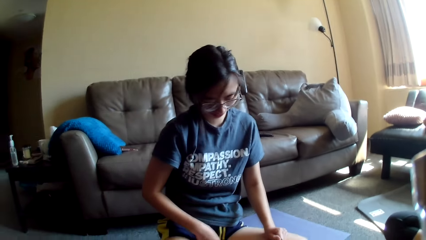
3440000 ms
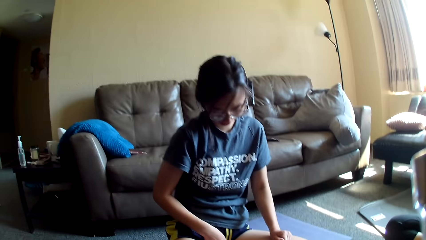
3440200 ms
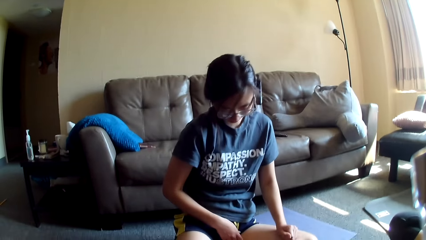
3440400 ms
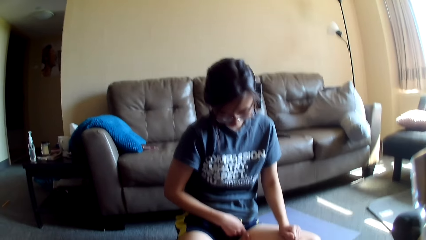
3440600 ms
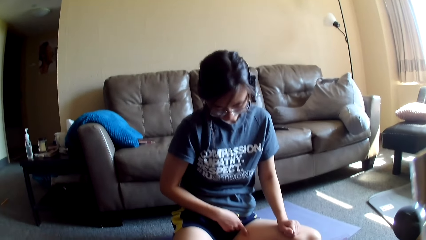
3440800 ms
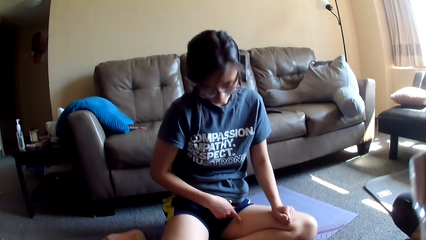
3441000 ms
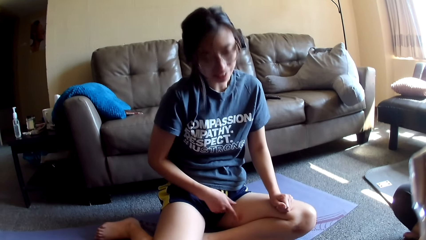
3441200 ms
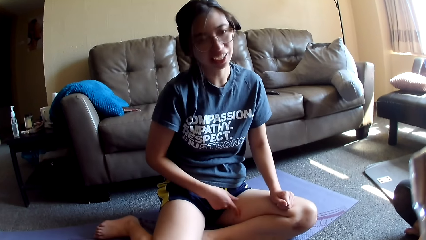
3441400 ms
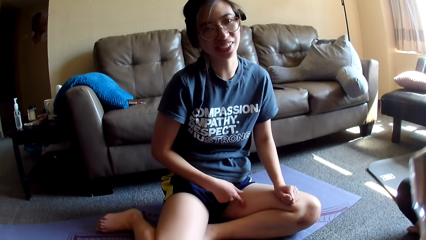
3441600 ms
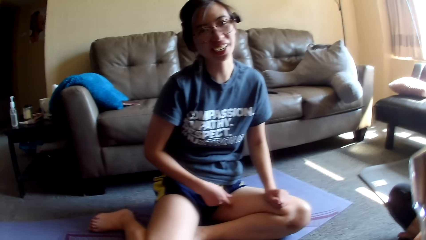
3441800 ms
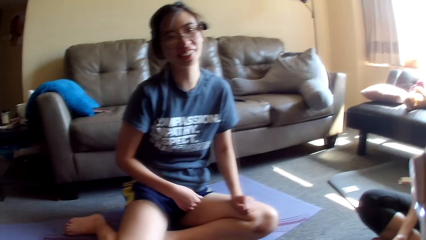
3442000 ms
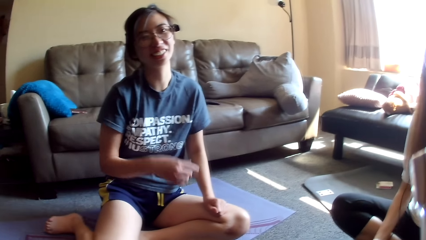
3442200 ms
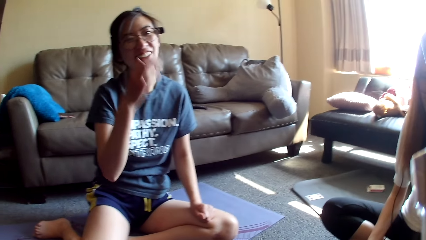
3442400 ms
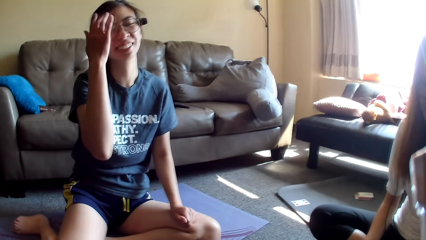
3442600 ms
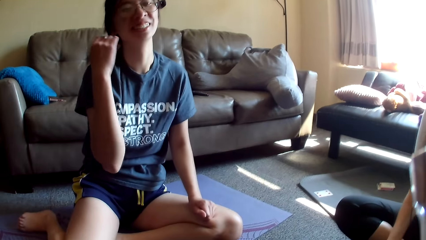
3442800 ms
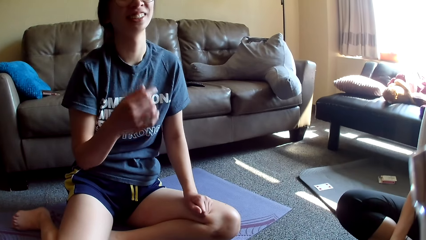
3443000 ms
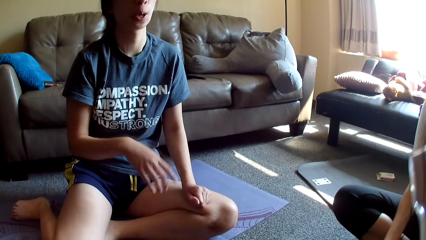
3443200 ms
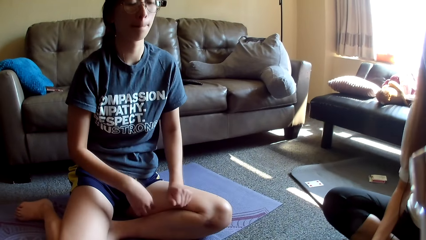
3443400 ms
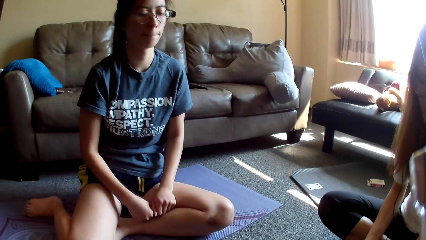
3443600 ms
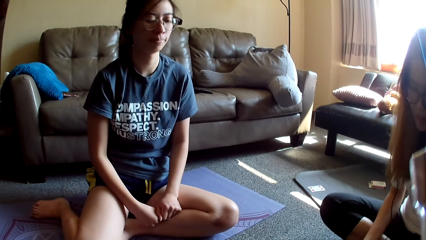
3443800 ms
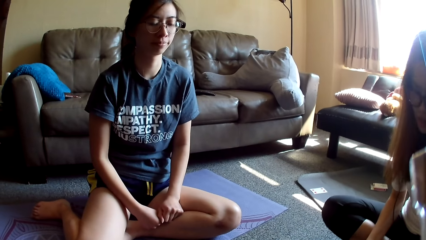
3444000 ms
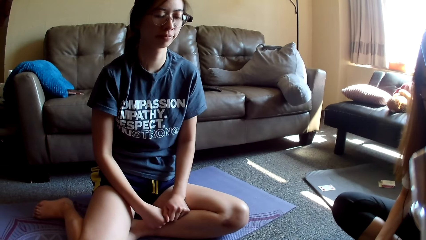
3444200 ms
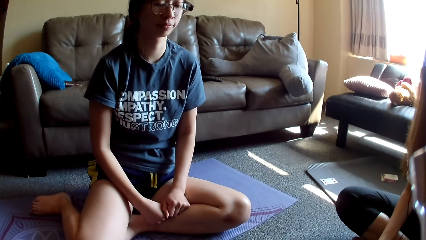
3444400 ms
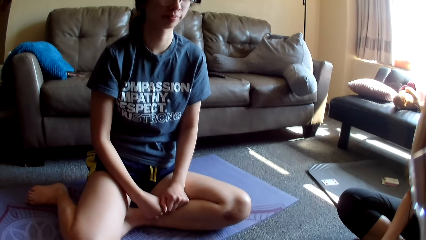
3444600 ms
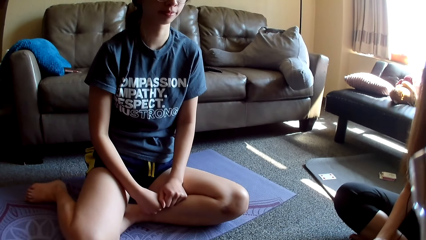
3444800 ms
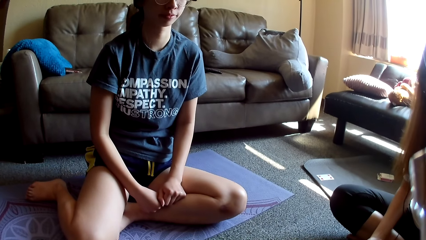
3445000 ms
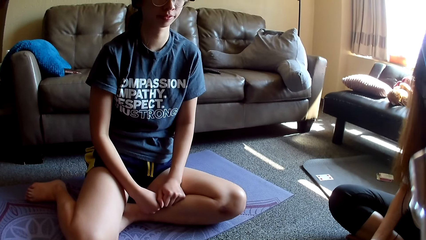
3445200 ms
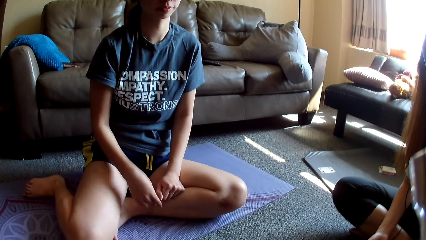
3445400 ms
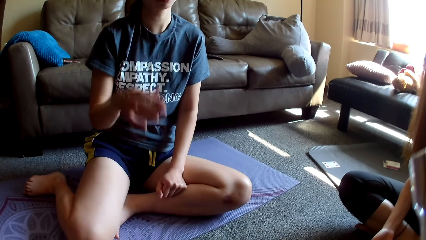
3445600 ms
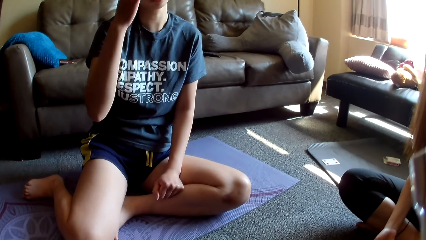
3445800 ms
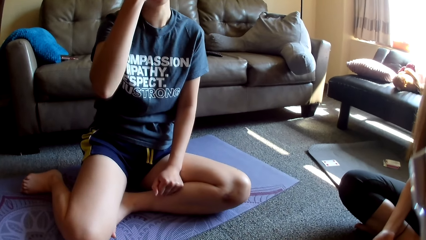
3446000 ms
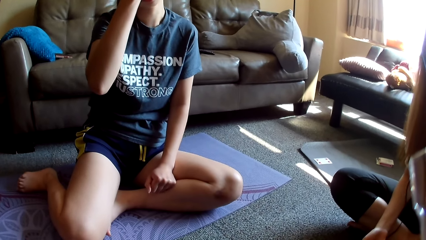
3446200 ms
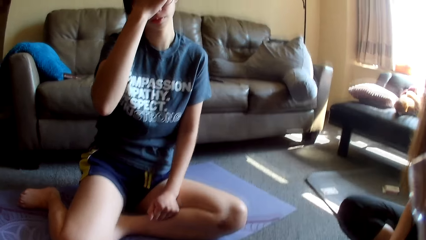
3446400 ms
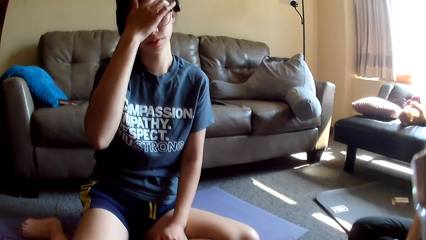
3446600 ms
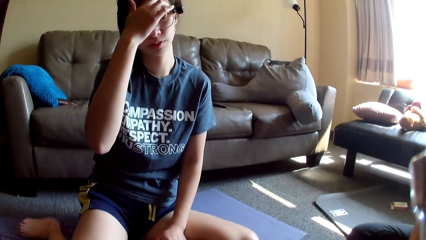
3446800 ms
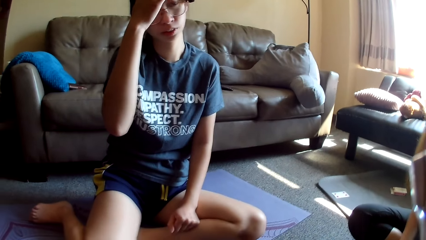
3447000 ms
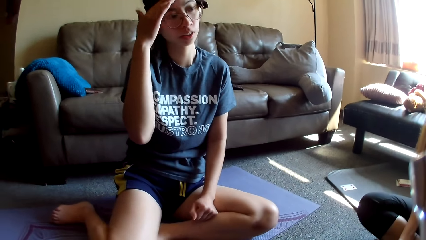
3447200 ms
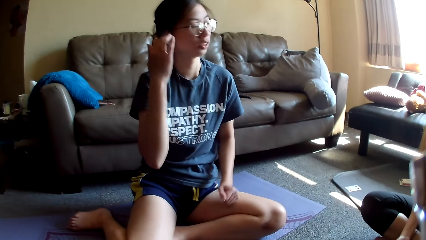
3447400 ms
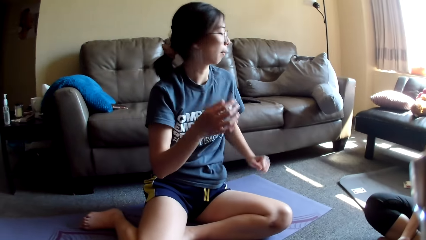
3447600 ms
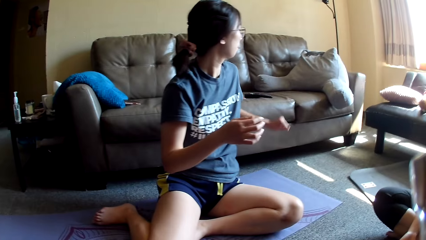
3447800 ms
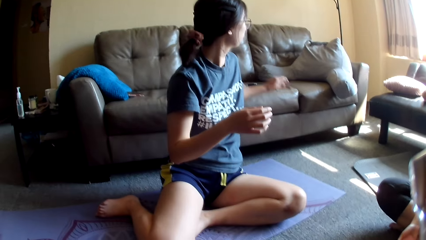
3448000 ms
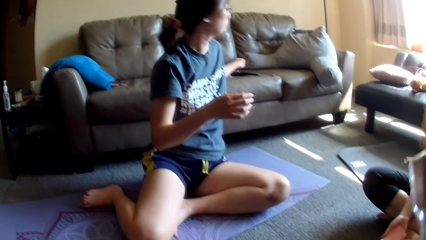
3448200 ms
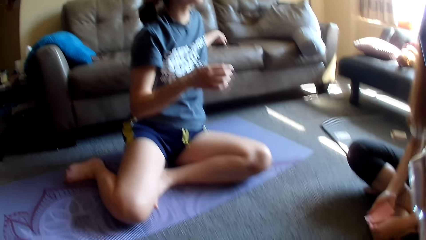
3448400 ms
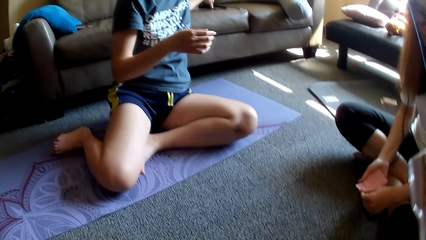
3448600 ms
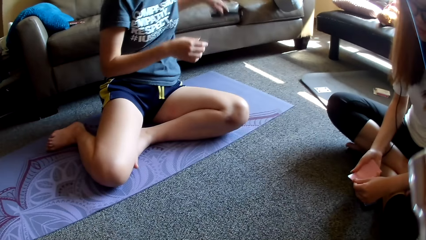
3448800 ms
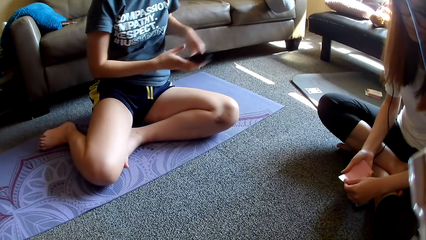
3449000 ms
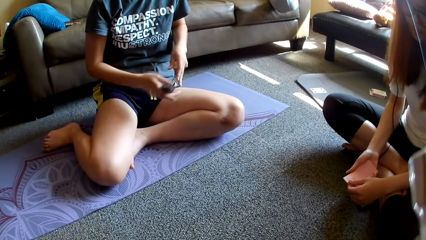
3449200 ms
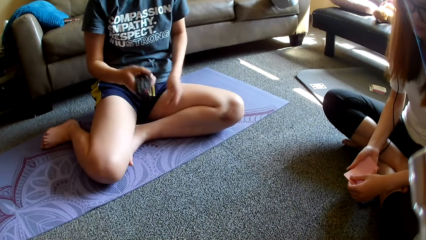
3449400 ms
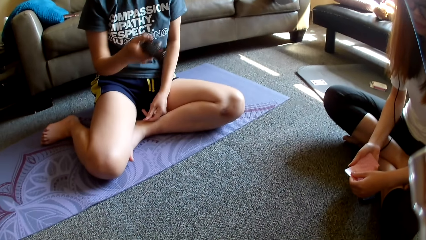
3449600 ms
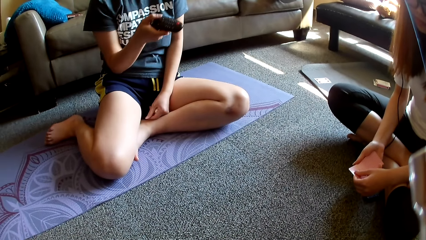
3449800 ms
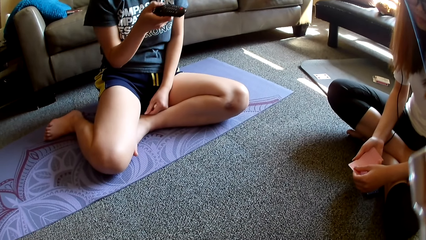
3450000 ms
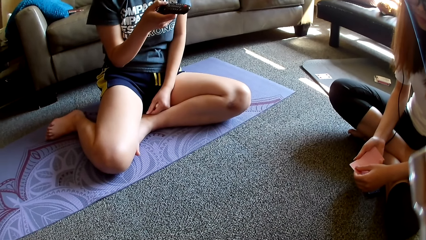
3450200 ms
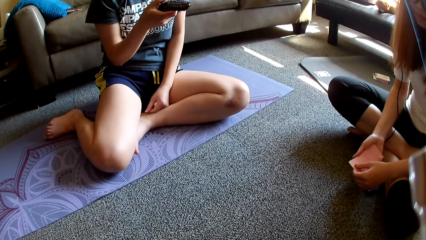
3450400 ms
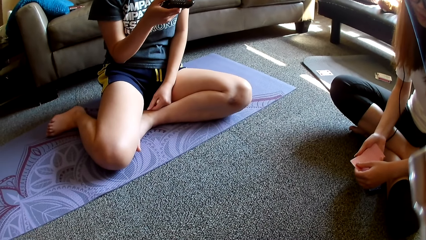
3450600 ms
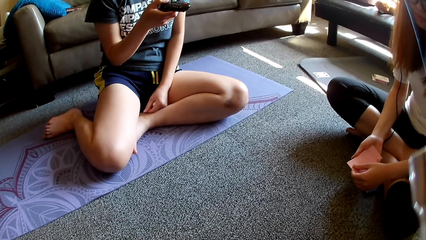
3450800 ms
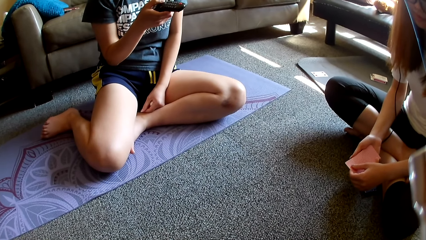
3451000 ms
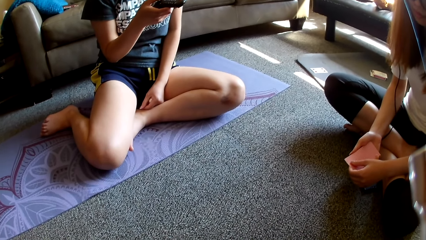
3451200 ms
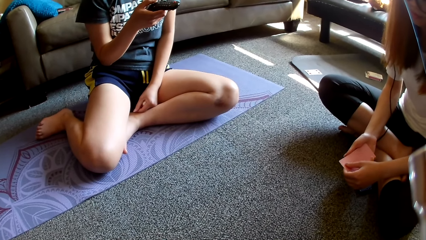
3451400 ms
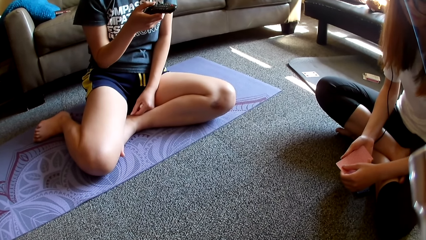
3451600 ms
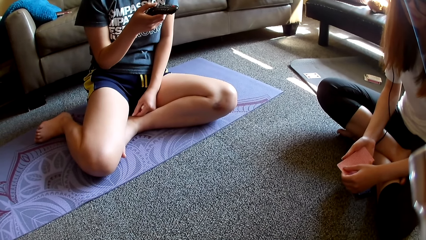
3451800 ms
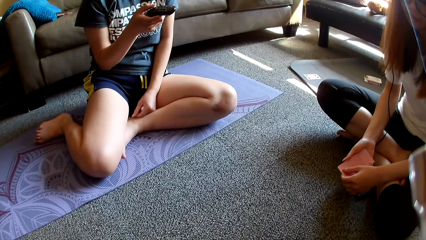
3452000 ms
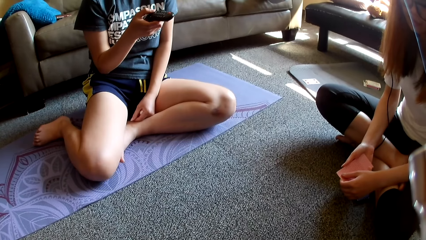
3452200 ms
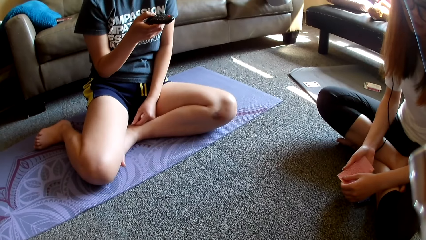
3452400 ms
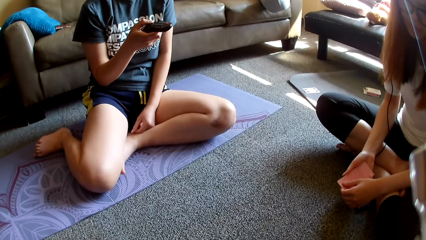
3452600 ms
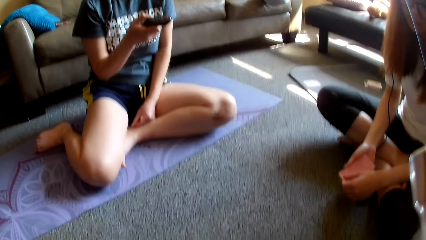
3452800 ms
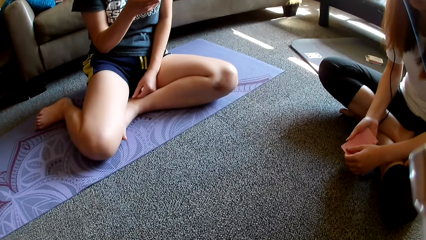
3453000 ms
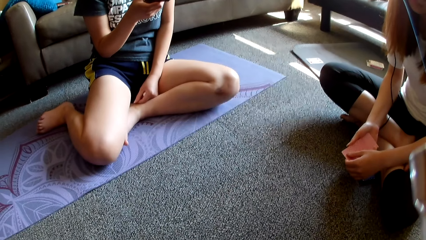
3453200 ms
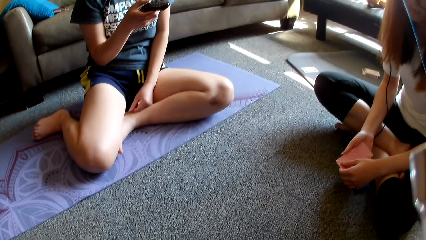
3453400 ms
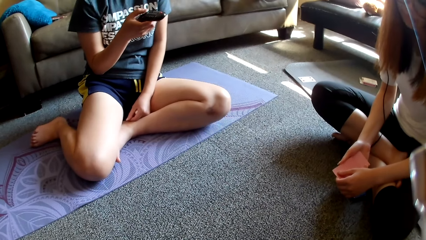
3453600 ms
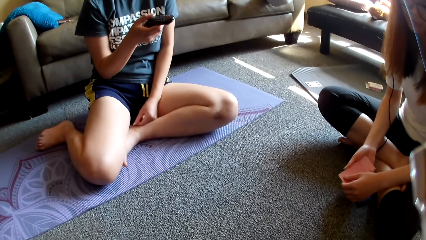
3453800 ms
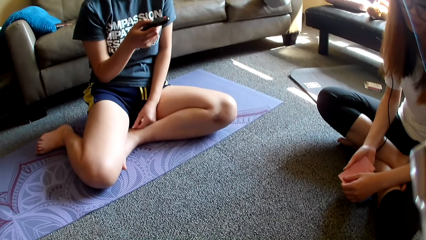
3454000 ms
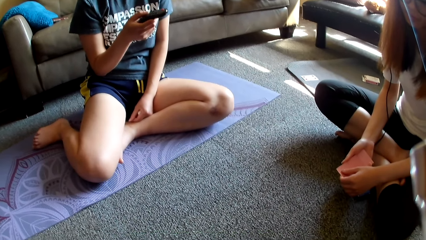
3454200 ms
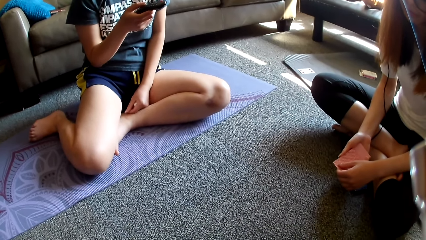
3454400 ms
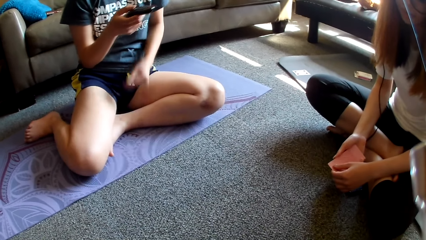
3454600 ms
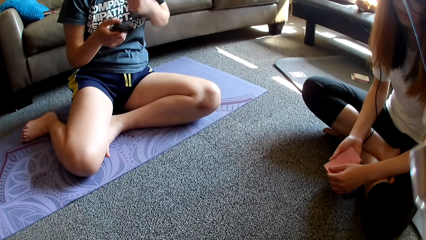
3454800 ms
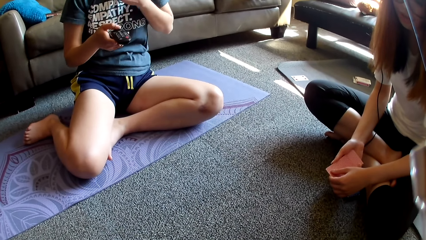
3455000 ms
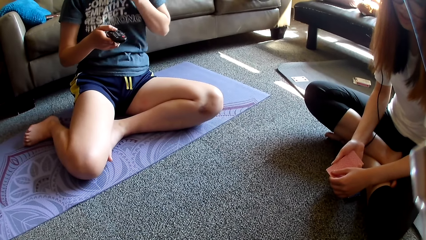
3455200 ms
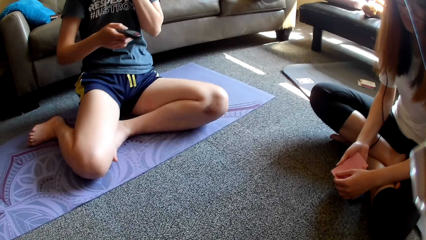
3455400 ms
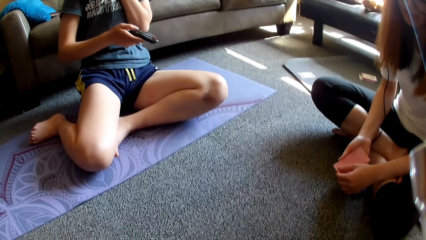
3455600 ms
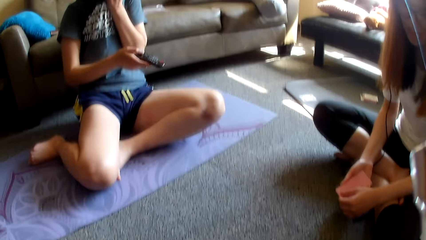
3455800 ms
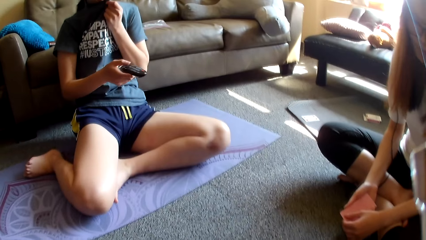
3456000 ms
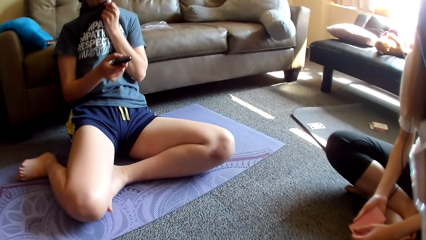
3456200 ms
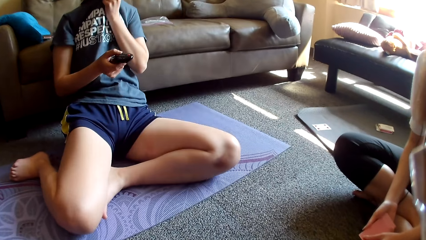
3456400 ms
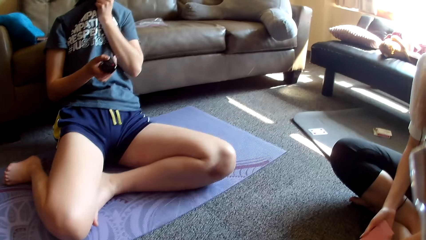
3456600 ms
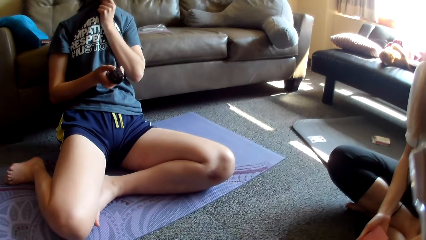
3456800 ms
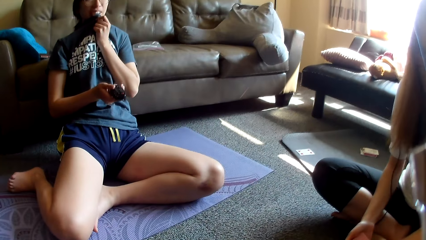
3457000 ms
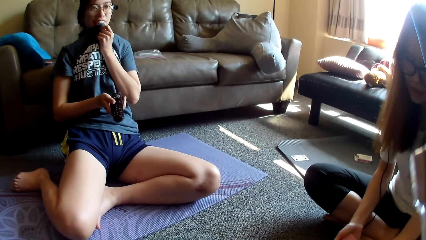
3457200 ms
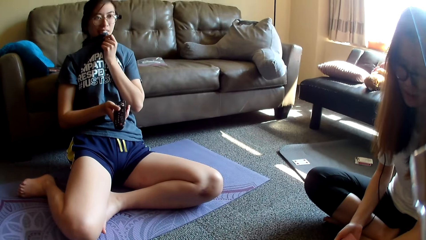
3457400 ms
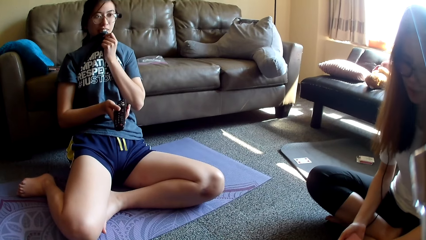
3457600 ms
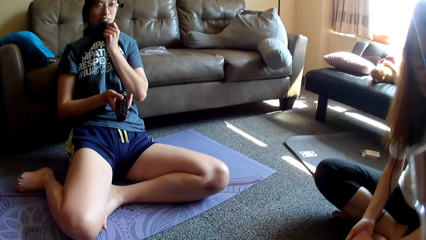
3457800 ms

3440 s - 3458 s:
A lady rubs her thigh, touches her hair, moves the hands, moves the hand towards the face and rubs her face. The lady picks up the remote control, exchanges the remote to the other hand and operates the remote control. Another lady holds cards. The first lady presses the remote. The first lady holds her top, covers the mouth with the t-shirt, covers her nose and leans on the couch.
